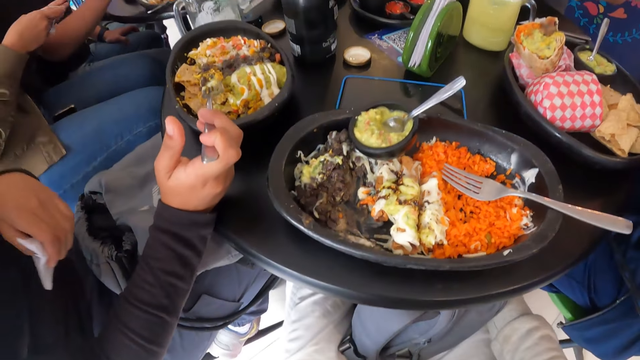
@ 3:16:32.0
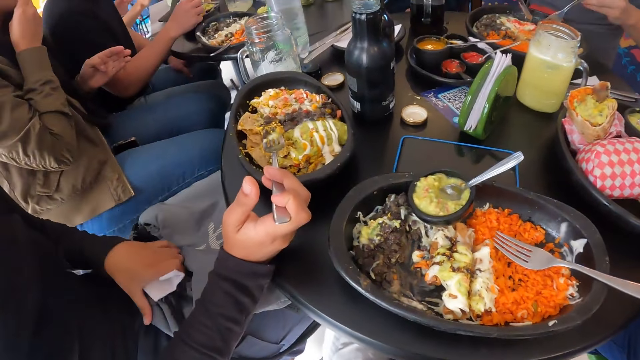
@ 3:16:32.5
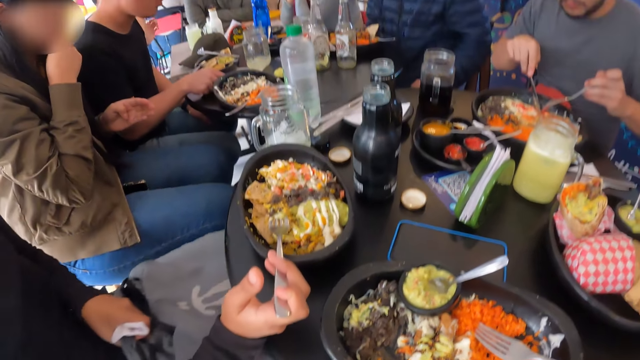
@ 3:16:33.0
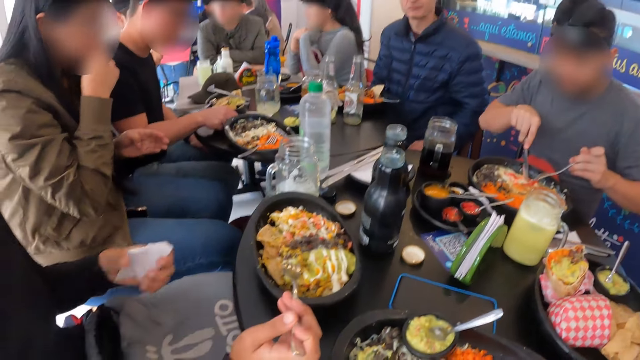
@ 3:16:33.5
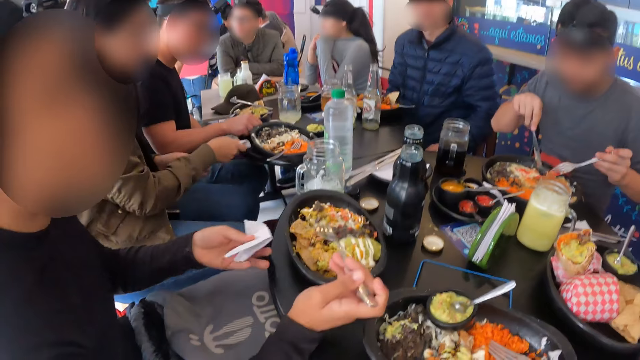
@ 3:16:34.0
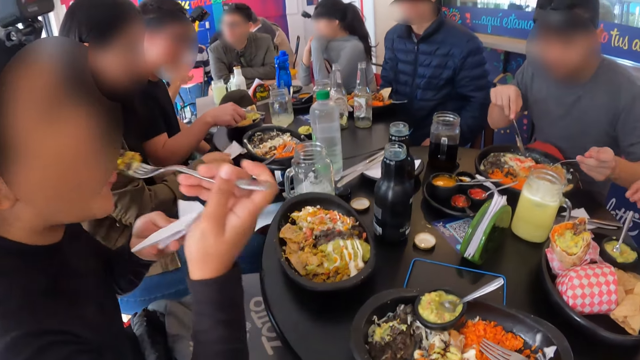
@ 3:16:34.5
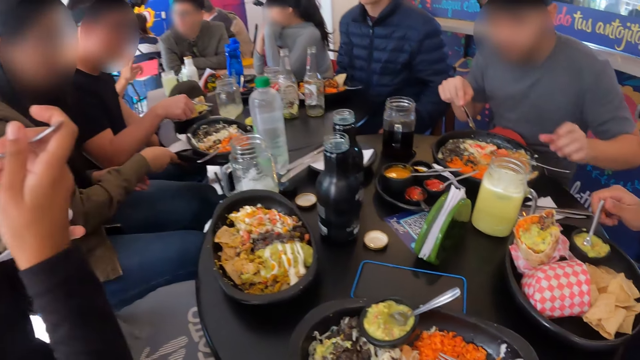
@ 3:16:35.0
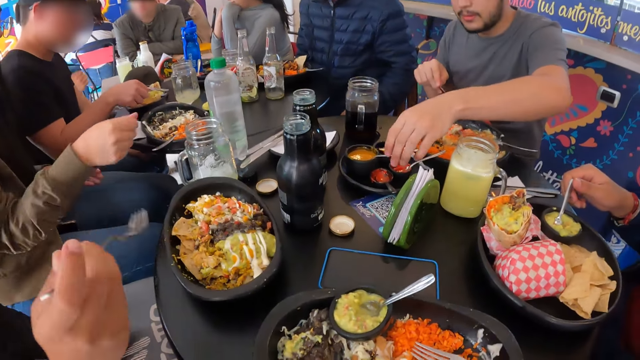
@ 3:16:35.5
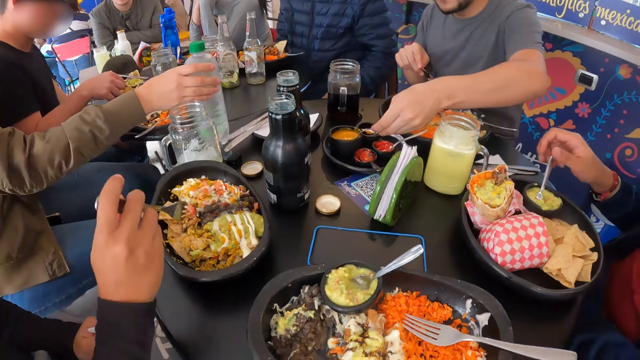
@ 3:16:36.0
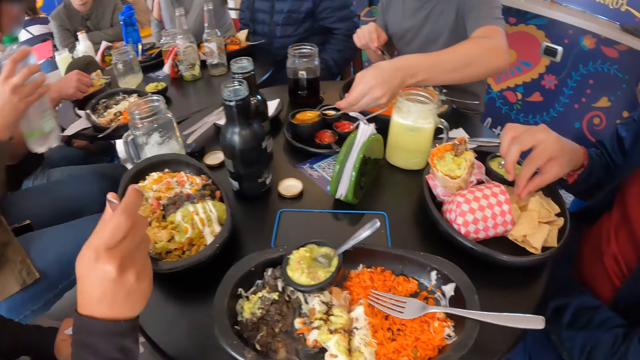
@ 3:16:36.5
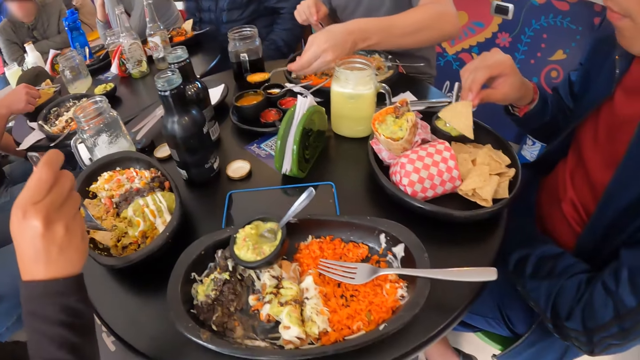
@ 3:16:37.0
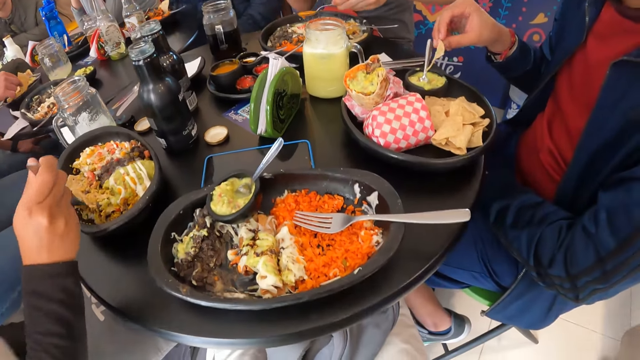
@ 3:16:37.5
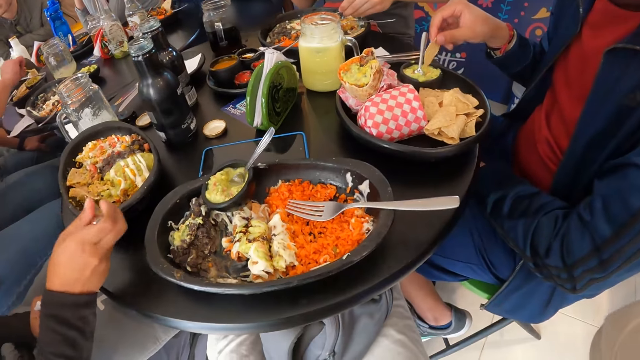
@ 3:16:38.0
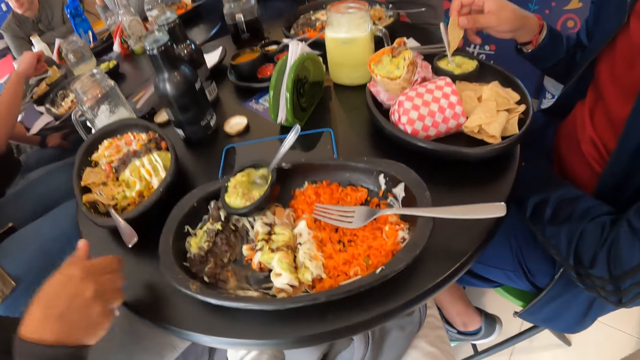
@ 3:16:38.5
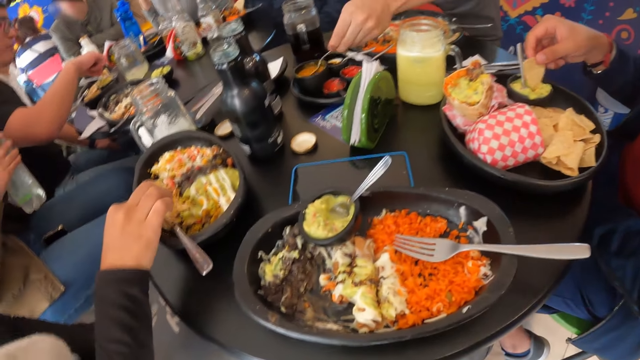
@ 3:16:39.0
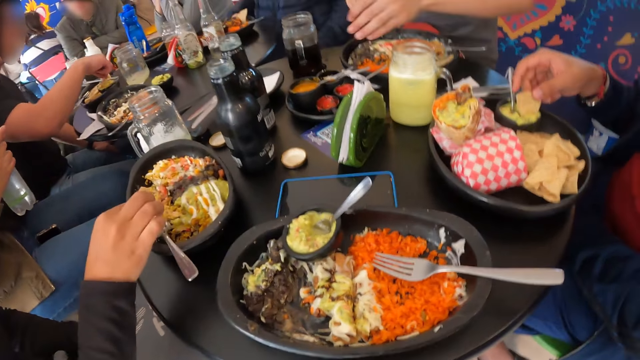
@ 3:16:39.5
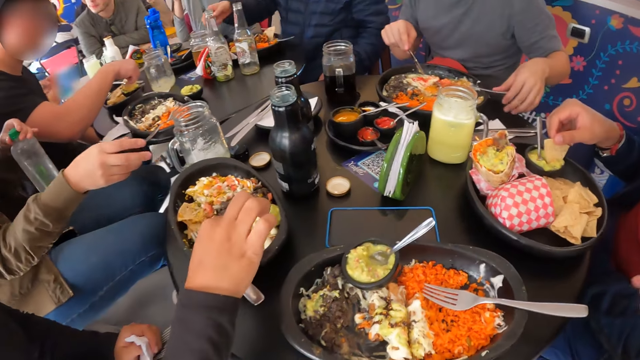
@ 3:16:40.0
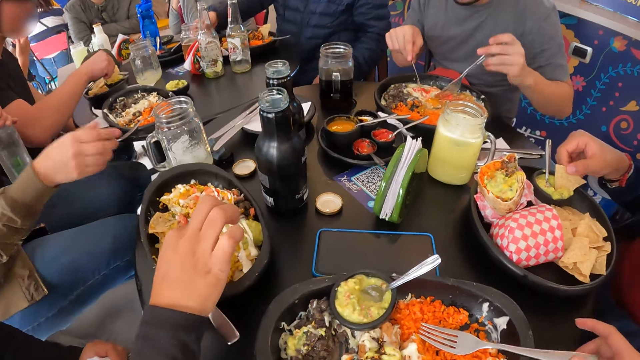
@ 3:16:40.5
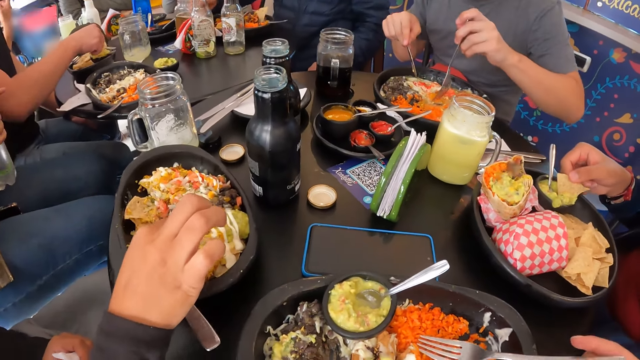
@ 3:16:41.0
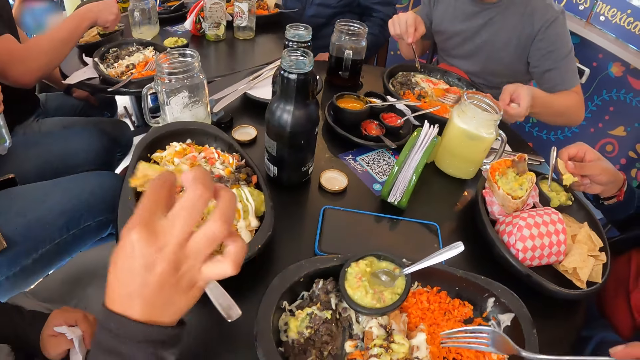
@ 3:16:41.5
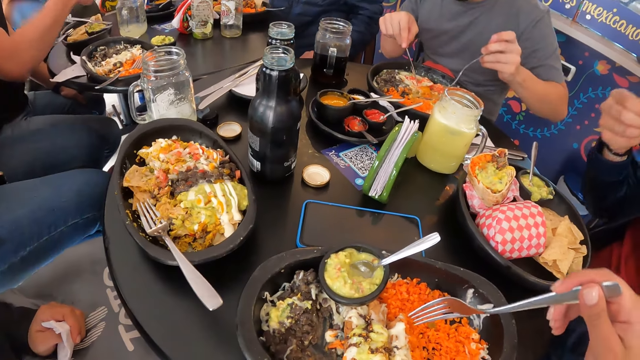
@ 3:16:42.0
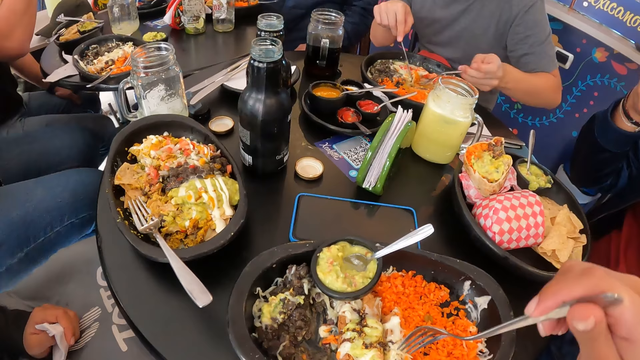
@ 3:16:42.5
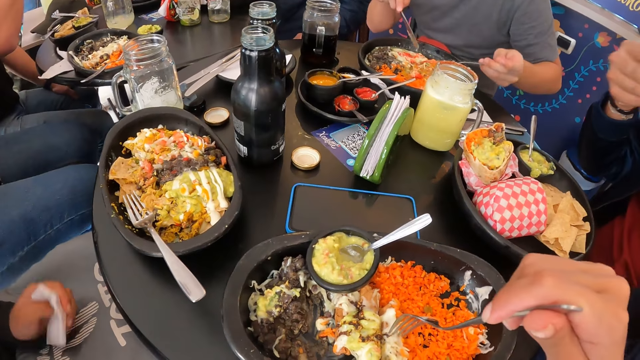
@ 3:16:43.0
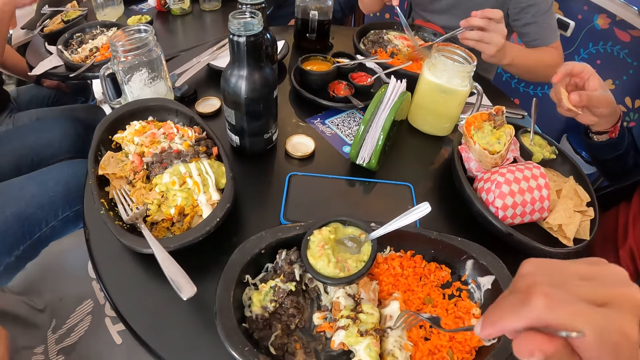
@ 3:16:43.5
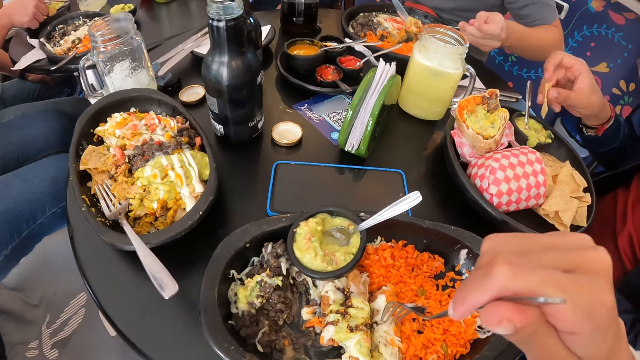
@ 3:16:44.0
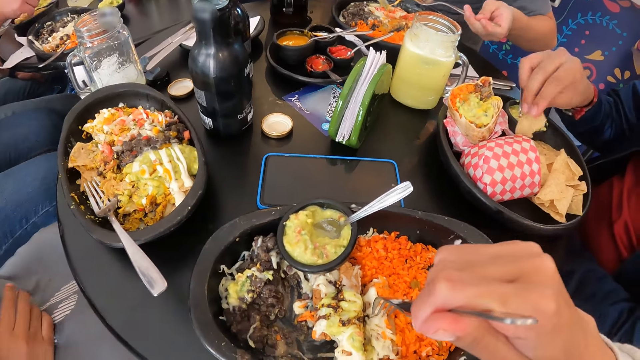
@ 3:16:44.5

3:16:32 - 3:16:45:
The woman adjusts her bag on her lap with her left hand. The man cuts food in the plate with the fork and knife in his hands. The man drops the fork in his left hand in the plate on the table. The man scoops sauce from the sauce plate on the table with his left hand. Another man picks up a waffle from the tray with his right hand. The first man pours the sauce in the spoon in his left hand on the food in the plate. The woman drops the fork in her right hand in the plate on the table. The woman picks up a waffle in the plate with her right hand. The other man dips the waffle in his right hand in the sauce plate on the tray on the table. The first man drops the spoon in his left hand in the sauce plate. The first man picks up the fork in the plate with his left hand. The camera wearer picks up the fork in the plate with her right hand. The woman eats the waffle in her right hand. The other man eats the waffle with his right hand. The first man eats the food in the plate with the fork and knife in his hands.

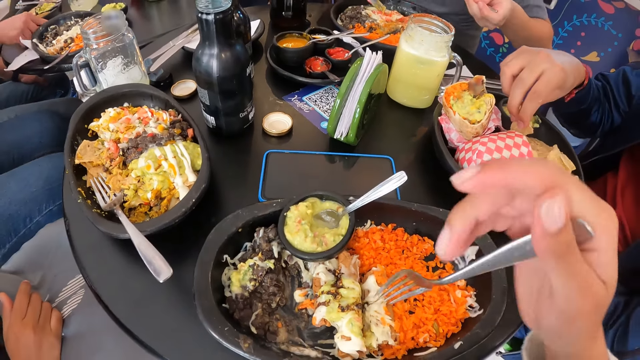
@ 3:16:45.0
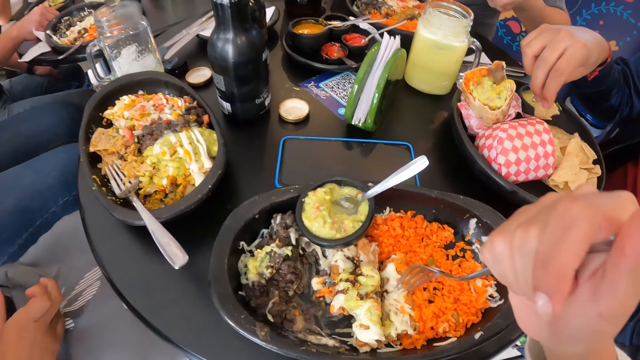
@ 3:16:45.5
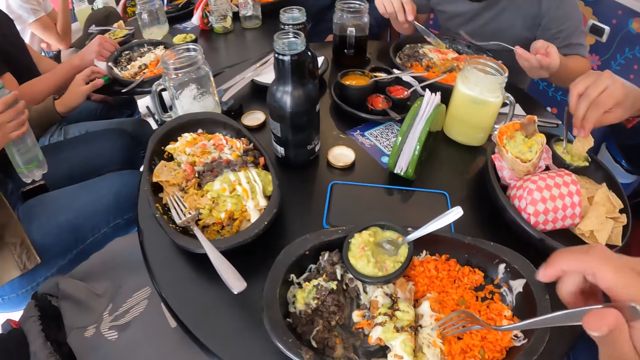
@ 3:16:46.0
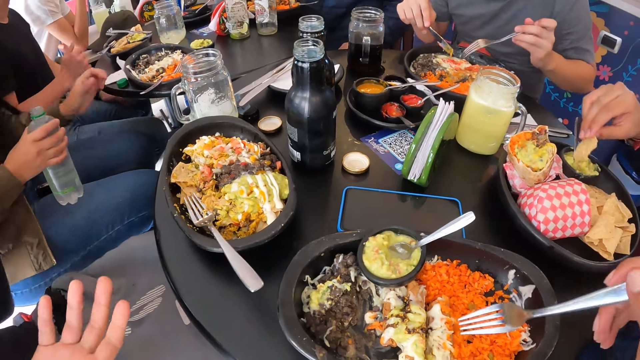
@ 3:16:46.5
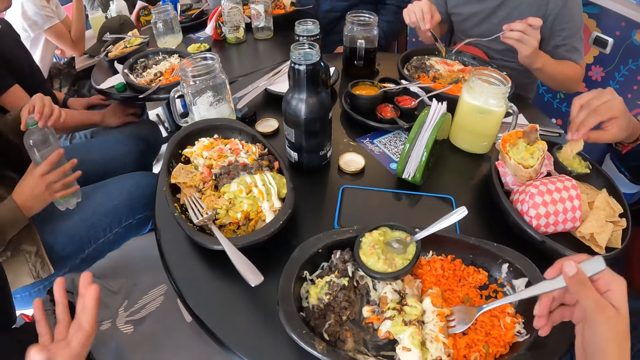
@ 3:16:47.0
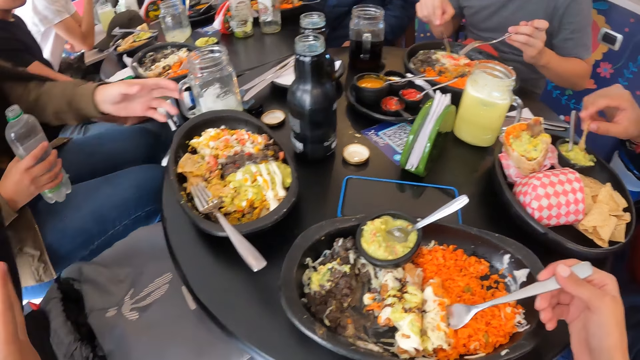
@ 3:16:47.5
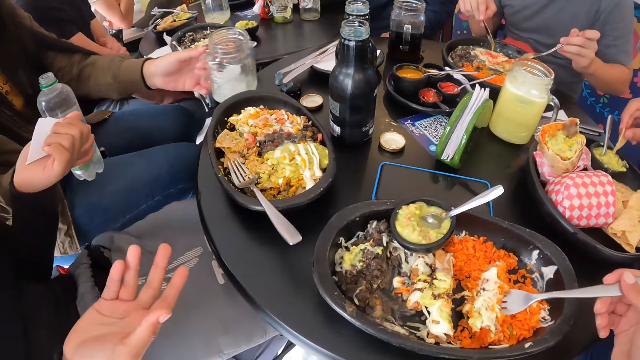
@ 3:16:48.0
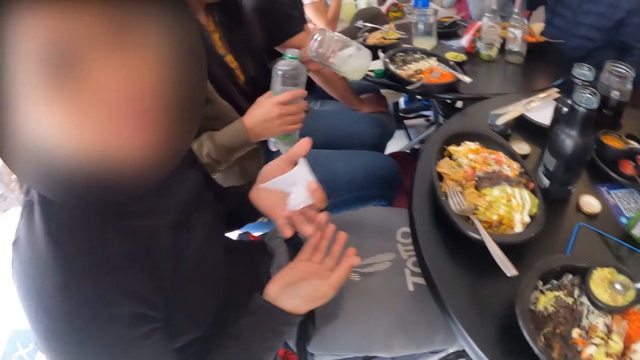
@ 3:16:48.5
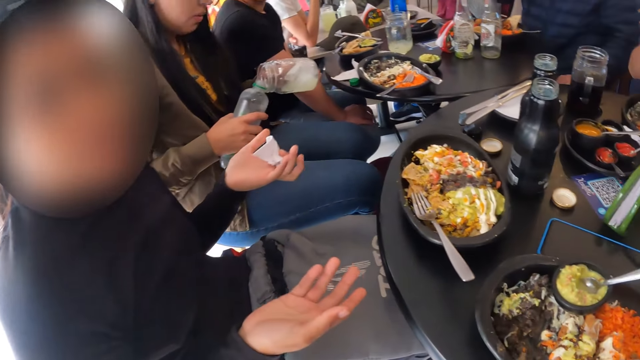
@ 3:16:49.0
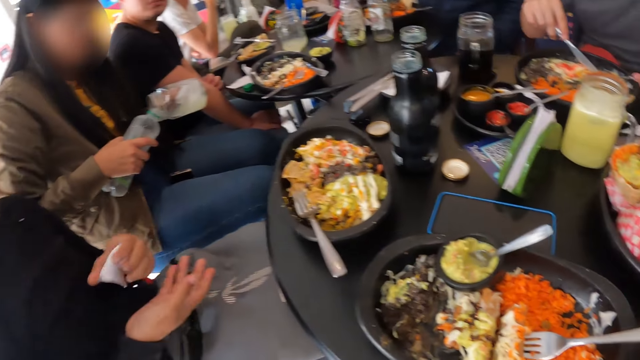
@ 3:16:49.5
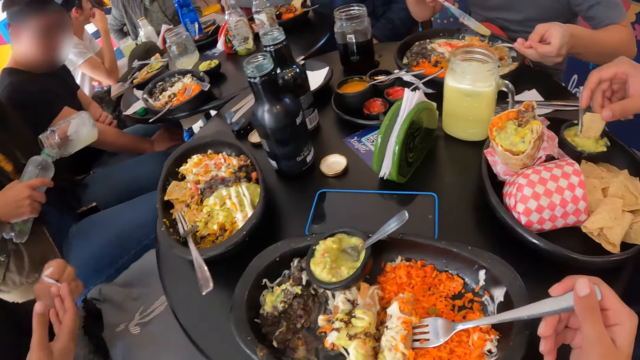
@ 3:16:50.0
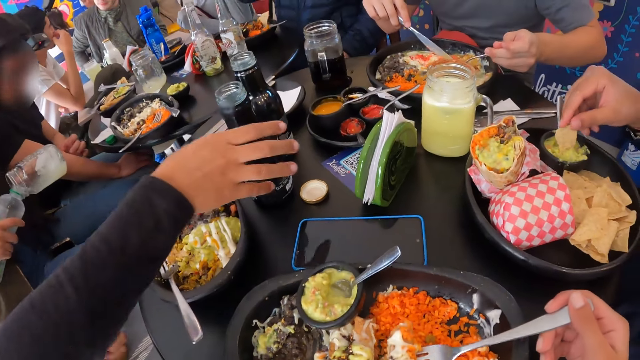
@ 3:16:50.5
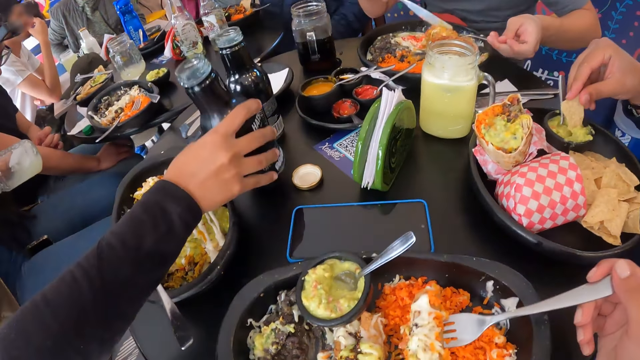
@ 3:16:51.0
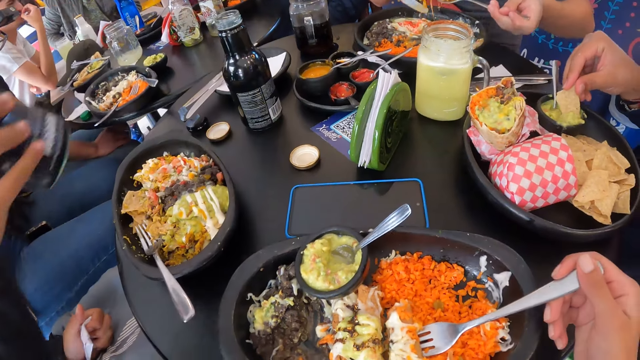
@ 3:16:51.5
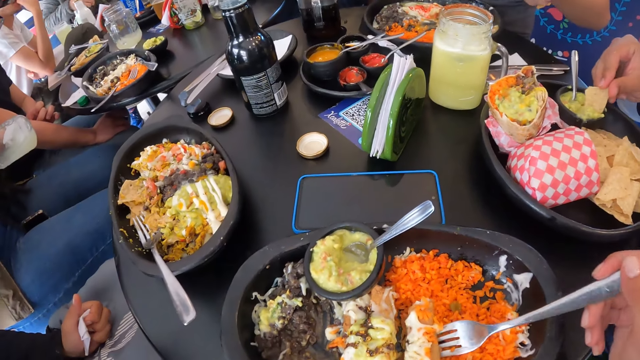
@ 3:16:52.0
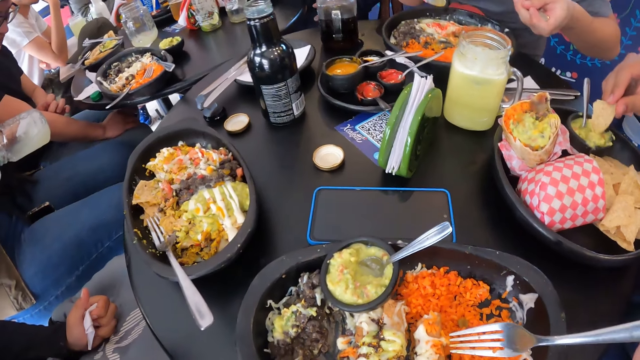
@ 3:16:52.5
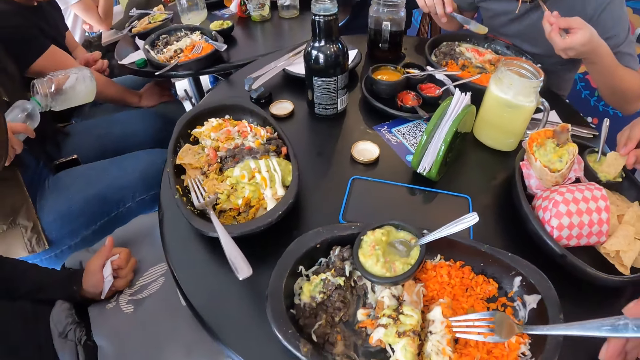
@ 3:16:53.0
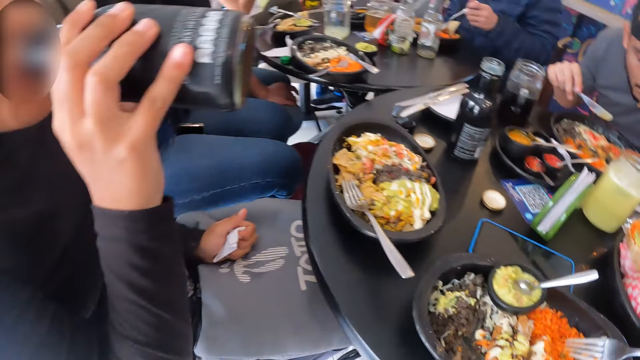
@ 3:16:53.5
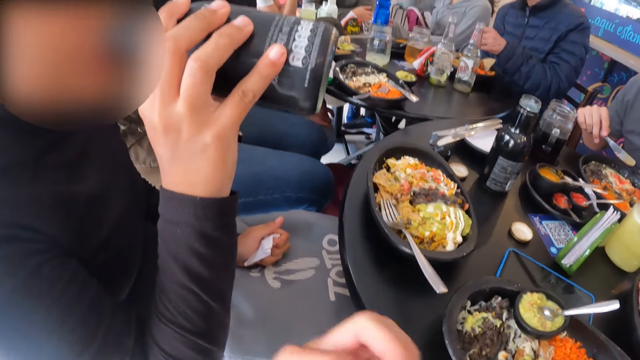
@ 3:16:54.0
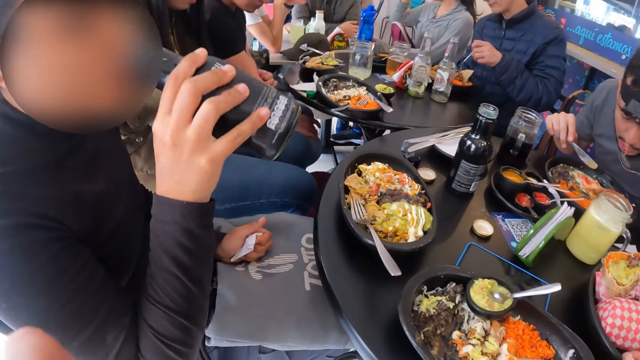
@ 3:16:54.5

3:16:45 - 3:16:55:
The man dips the waffle in his right hand in the sauce plate on the tray on the table. The woman picks up the bottle on the table with her right hand. The woman drinks from the bottle in her right hand.
